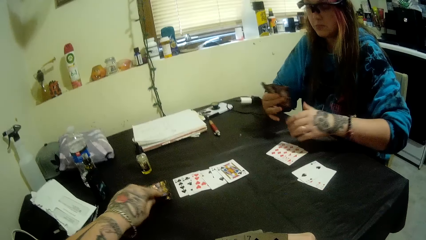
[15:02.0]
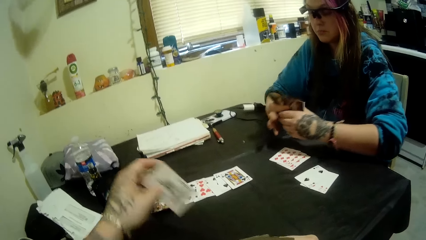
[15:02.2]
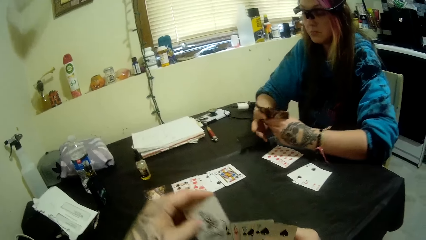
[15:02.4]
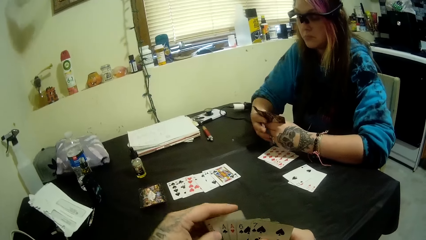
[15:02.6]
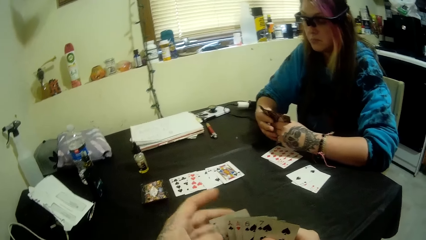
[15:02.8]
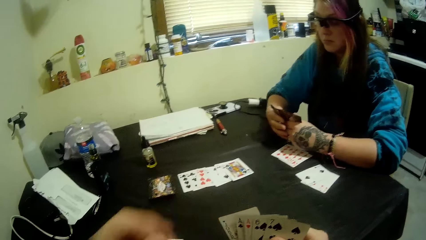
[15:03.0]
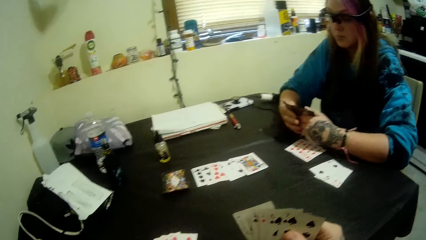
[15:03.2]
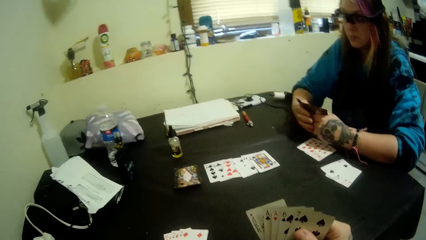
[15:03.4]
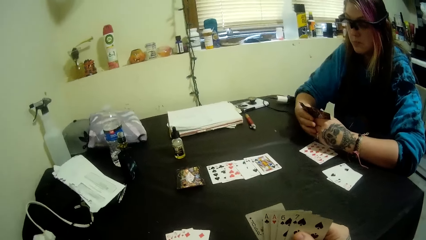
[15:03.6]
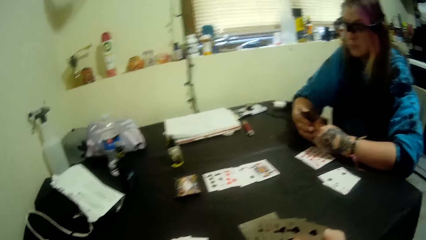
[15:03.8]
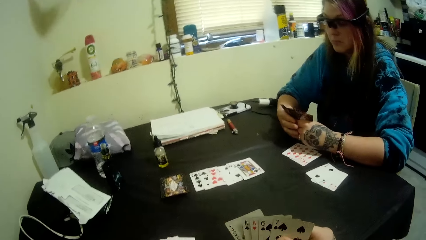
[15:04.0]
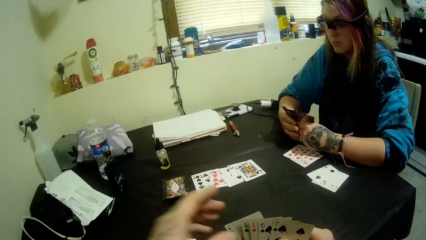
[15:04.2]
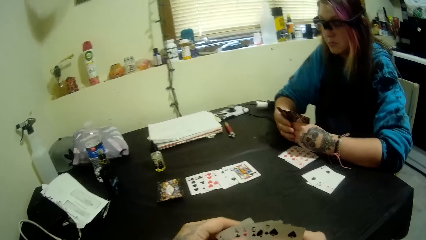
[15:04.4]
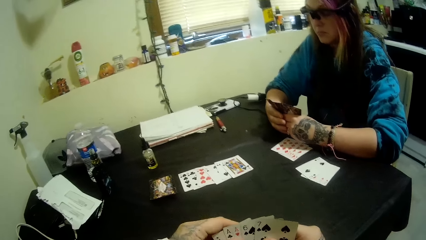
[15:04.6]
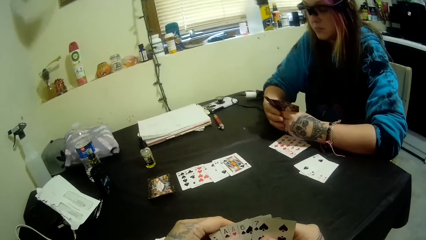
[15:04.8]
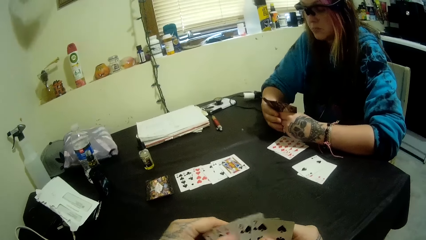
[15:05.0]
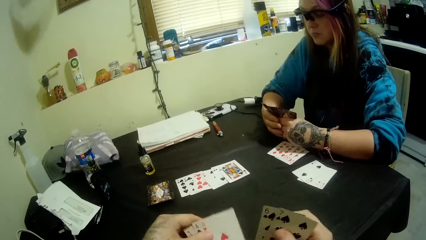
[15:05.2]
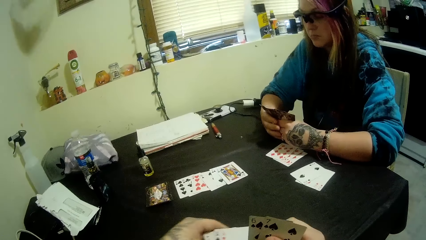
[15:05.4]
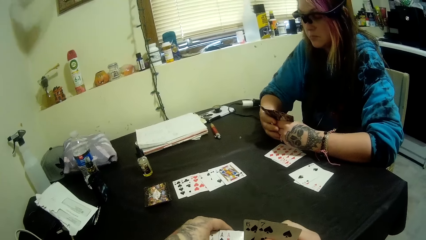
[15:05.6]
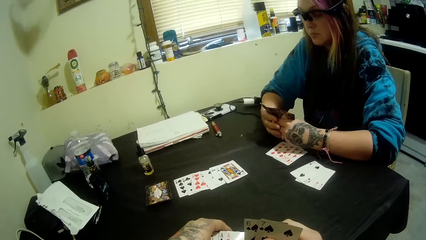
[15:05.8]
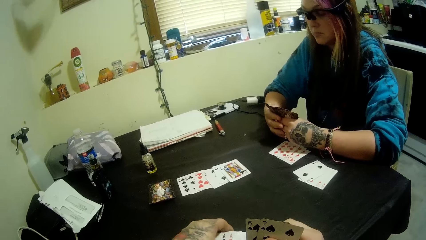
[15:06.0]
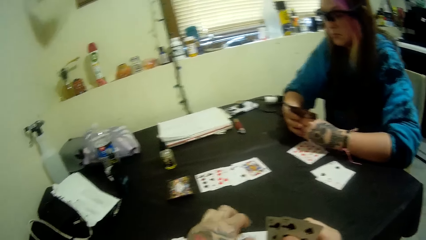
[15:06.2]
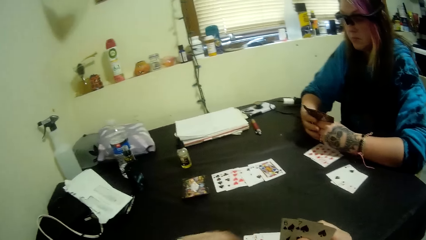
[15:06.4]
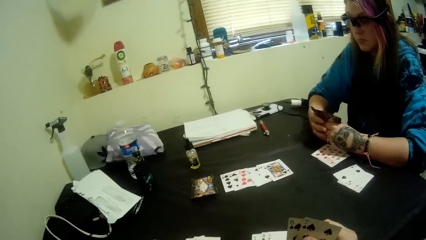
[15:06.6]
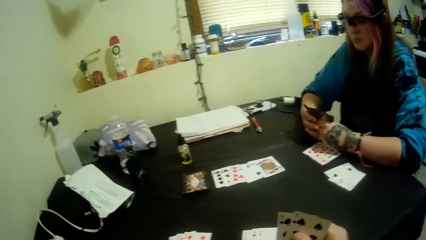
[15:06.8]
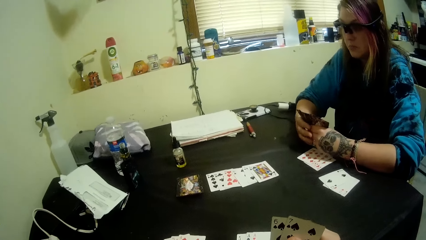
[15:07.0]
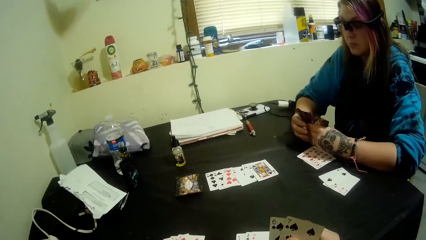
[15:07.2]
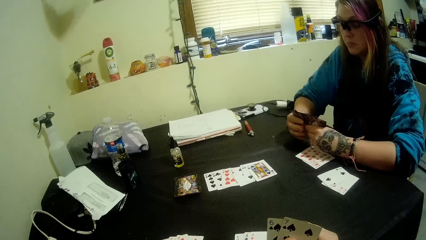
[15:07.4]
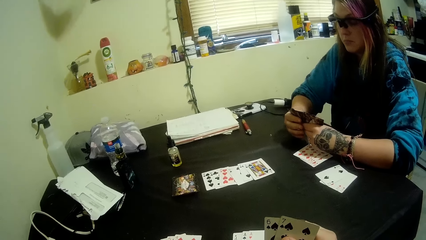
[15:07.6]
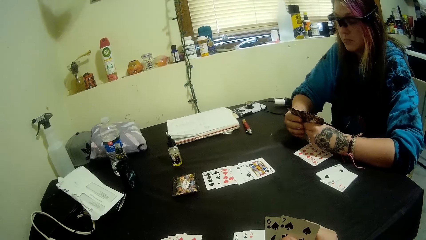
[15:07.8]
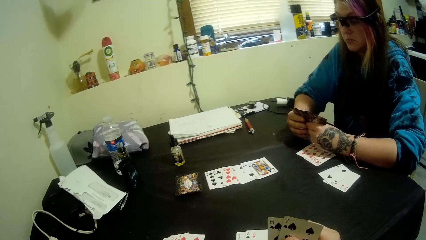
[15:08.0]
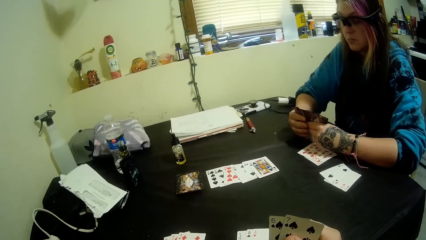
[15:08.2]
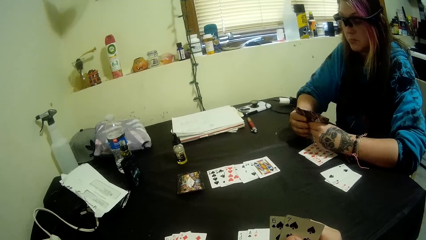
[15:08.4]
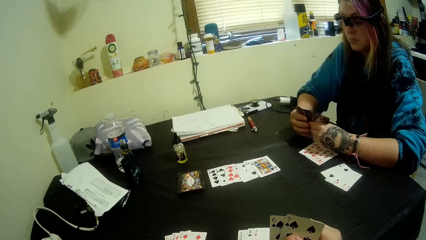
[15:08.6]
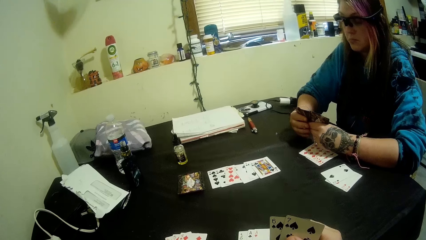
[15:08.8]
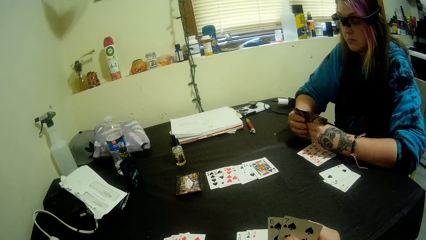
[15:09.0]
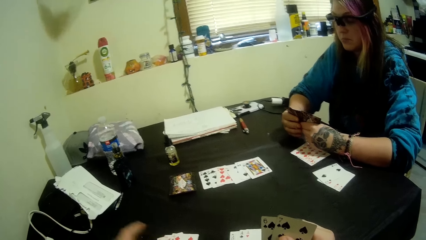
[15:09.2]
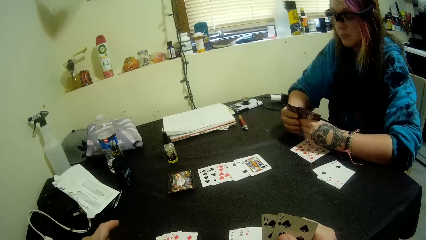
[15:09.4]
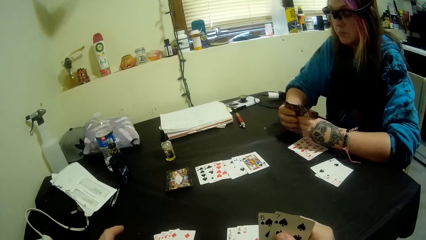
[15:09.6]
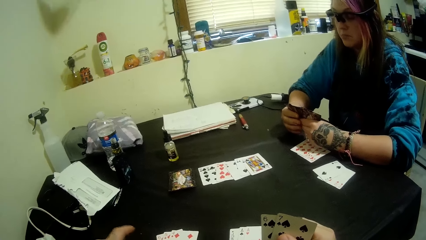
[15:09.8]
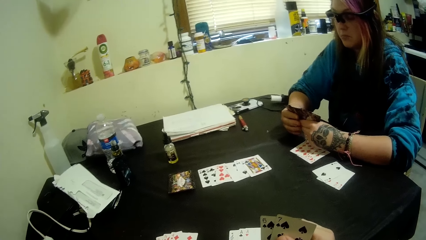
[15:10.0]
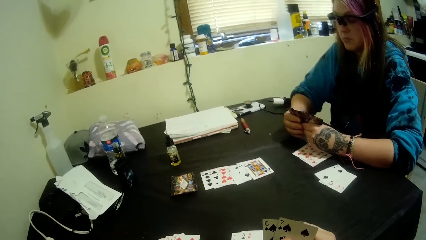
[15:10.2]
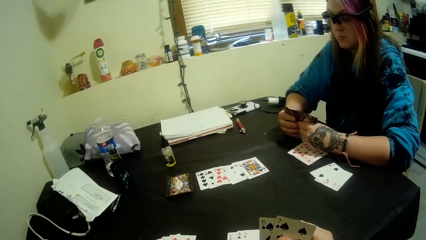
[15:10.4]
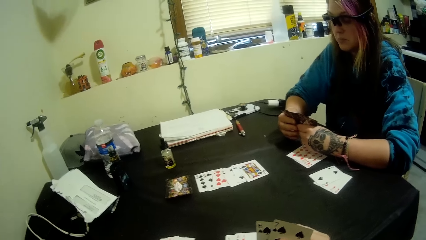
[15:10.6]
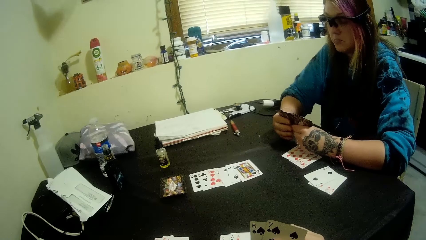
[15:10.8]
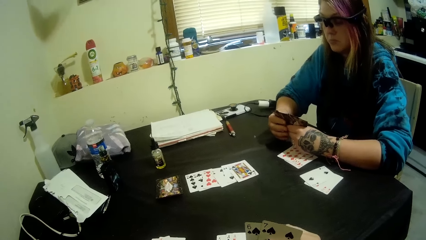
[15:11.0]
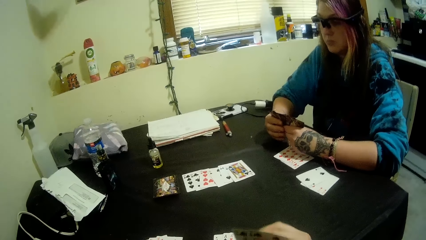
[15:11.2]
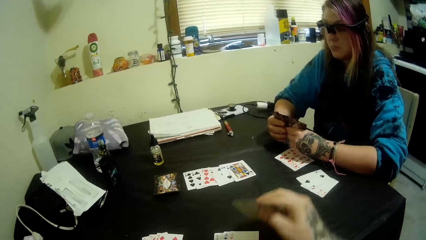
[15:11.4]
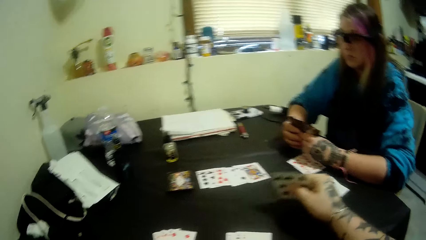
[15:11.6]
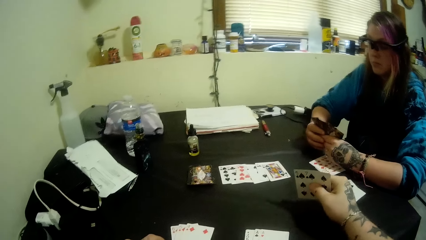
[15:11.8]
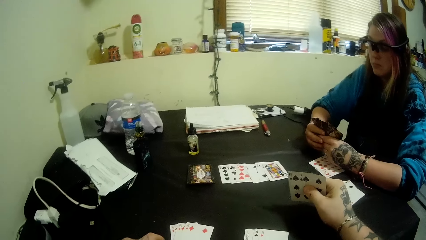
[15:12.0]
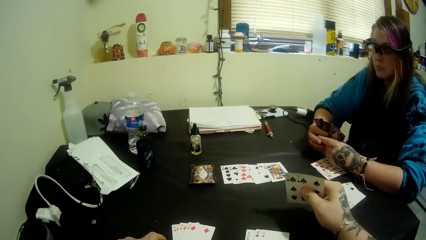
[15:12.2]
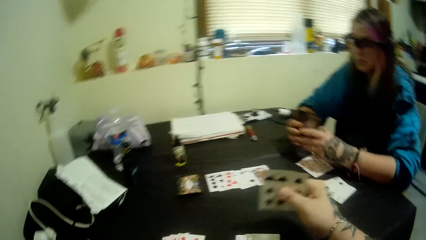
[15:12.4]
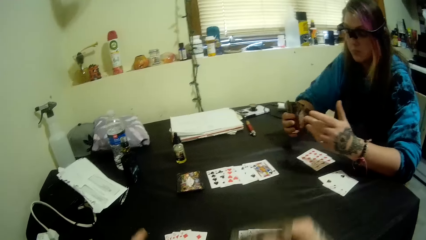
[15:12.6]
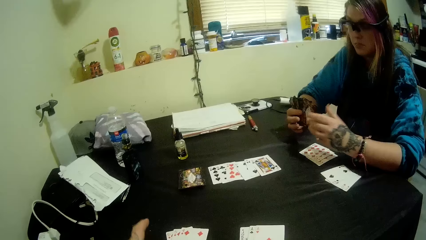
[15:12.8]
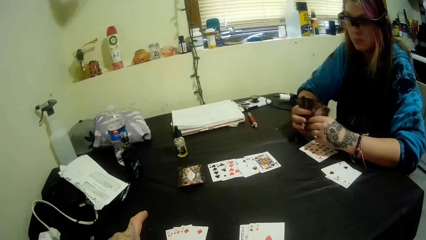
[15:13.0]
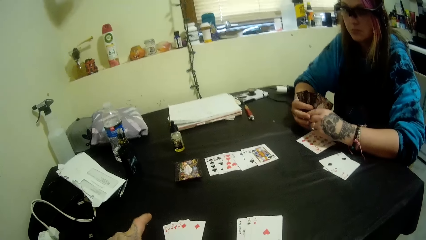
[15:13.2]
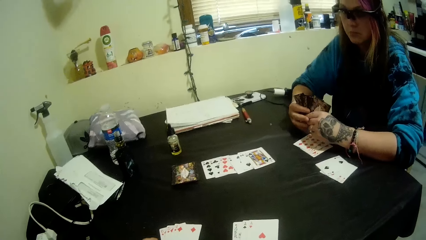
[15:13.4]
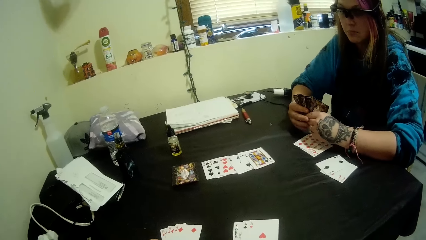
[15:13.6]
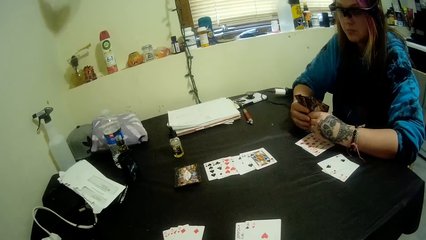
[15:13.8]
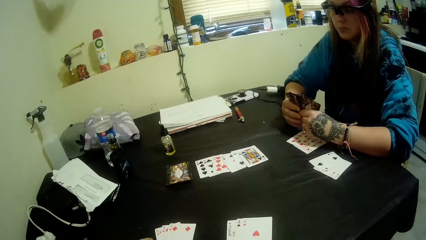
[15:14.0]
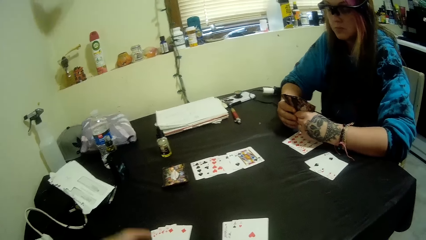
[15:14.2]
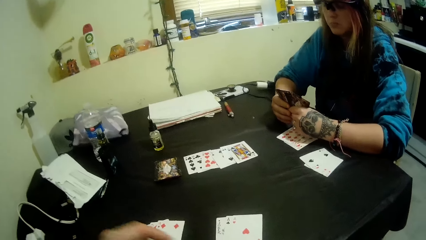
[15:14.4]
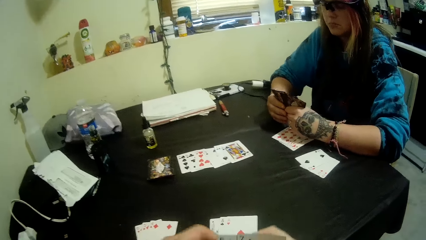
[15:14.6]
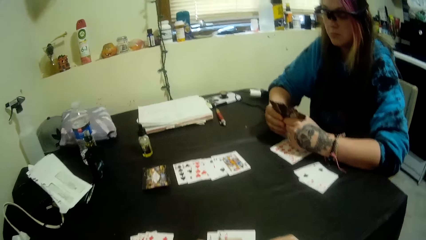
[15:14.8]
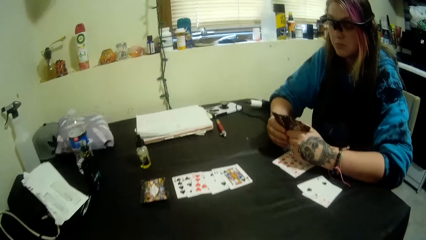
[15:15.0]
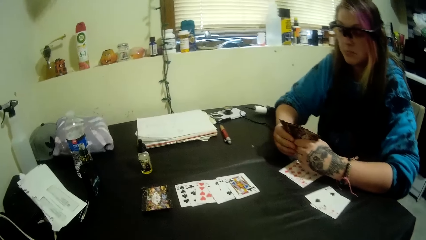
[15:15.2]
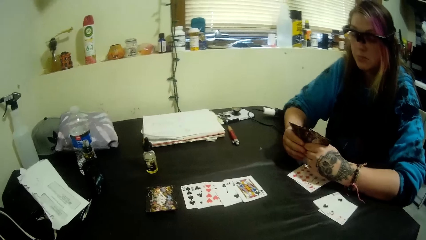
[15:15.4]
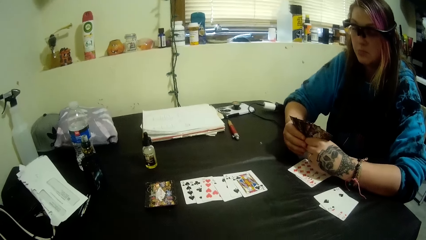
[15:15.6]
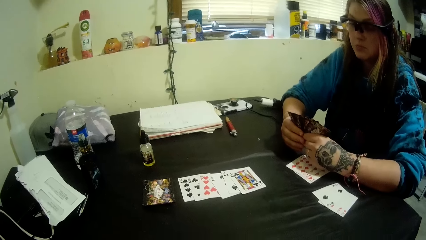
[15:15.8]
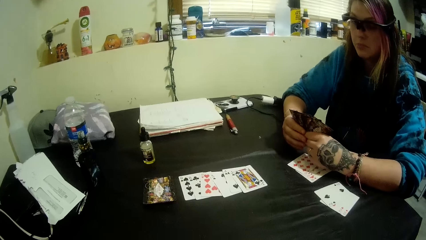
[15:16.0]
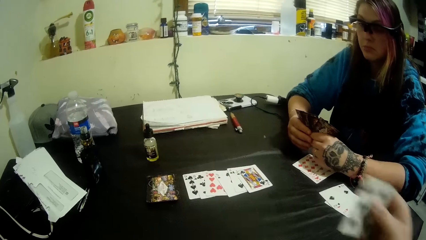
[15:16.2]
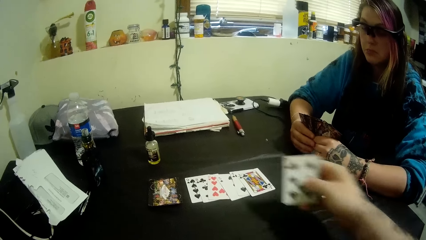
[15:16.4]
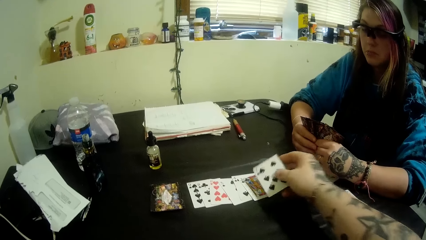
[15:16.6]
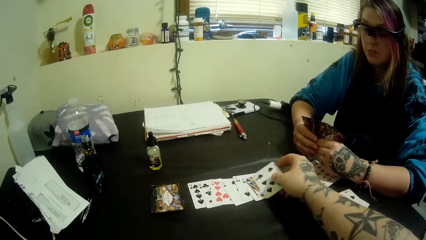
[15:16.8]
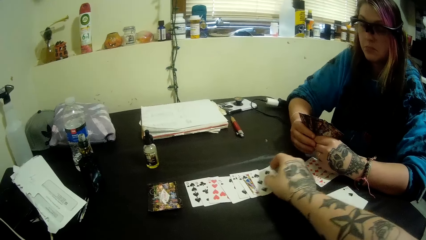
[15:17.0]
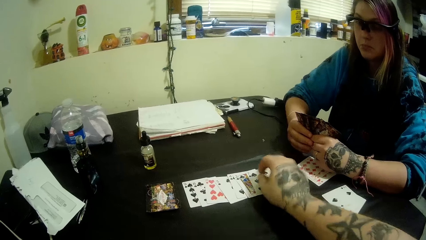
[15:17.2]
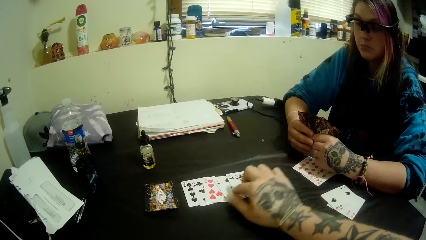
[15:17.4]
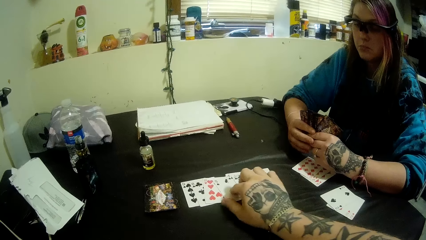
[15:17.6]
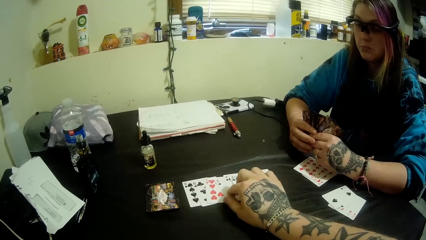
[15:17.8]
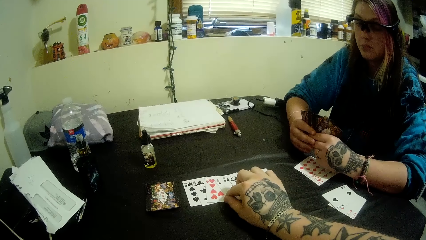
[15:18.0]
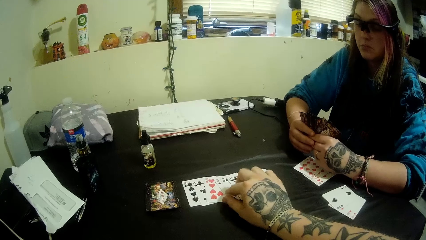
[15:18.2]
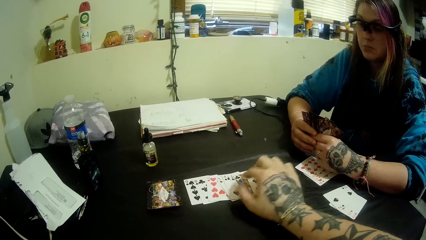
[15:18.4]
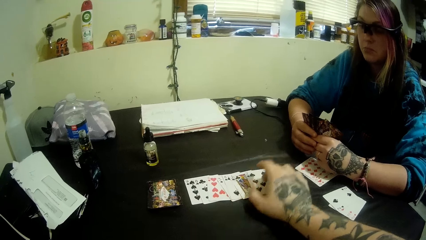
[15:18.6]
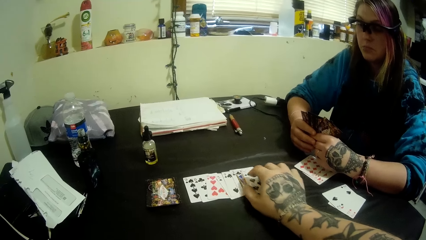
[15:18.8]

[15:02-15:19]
The camera wearer picks a card from the deck of cards on the table with his left hand. He scratches his face. He places a card on the center of the table with his right hand.
